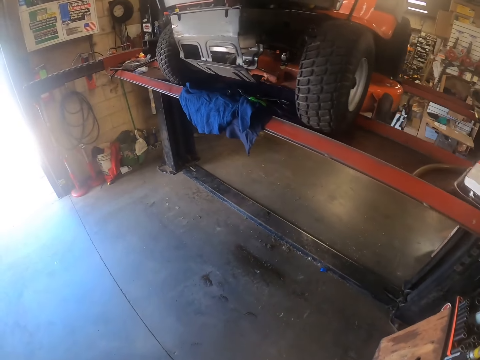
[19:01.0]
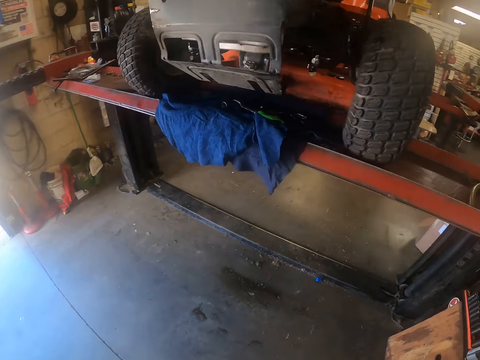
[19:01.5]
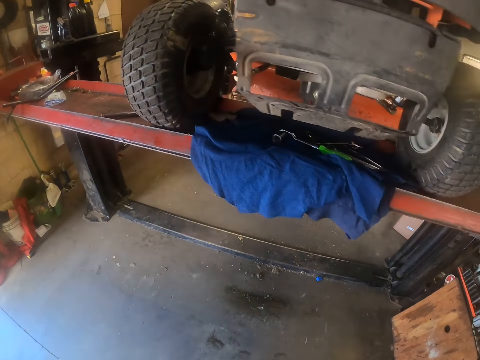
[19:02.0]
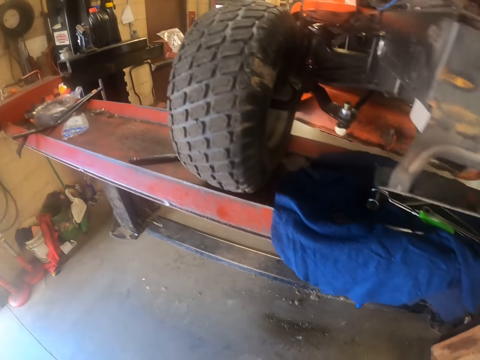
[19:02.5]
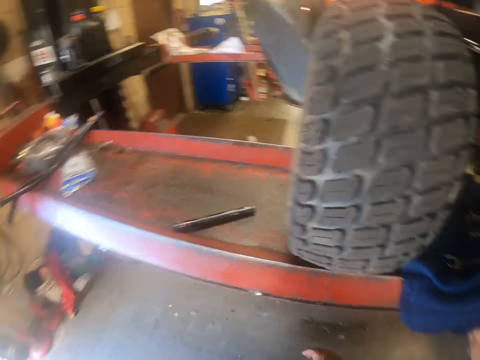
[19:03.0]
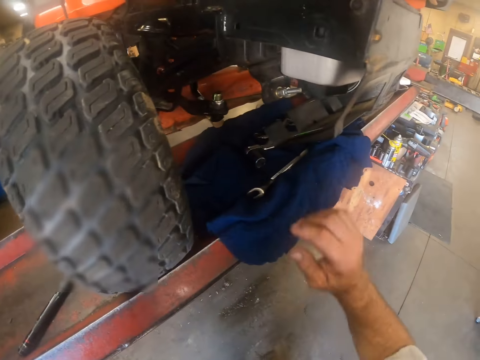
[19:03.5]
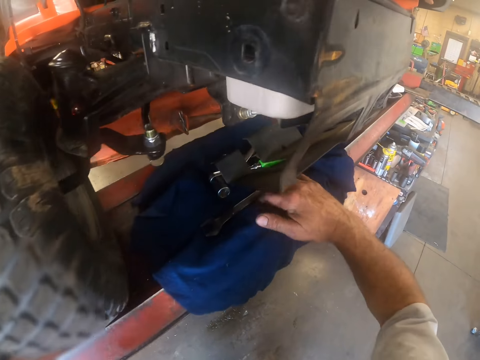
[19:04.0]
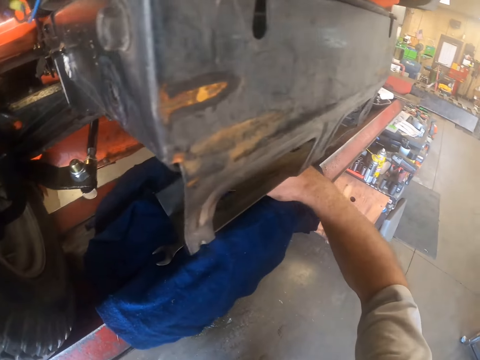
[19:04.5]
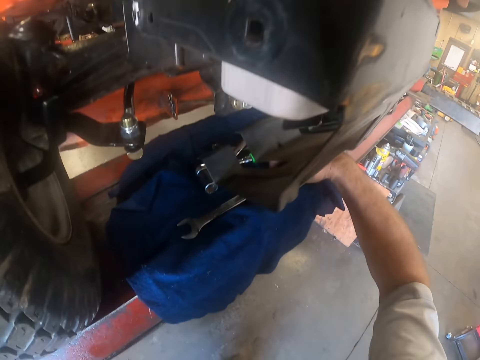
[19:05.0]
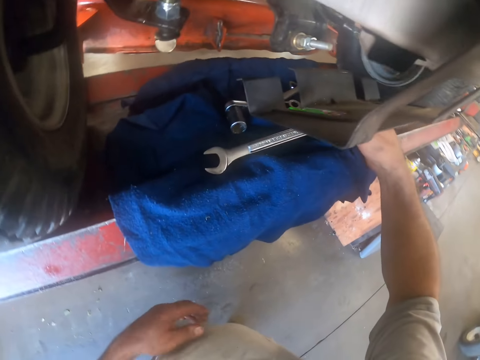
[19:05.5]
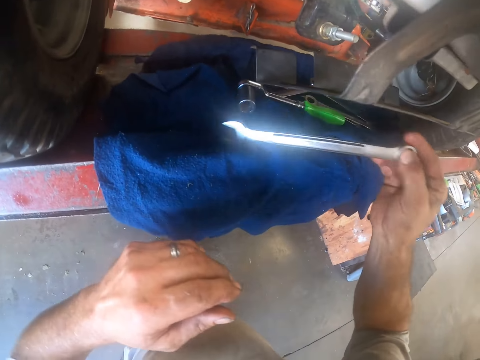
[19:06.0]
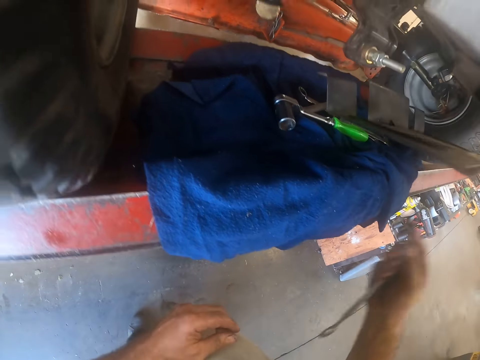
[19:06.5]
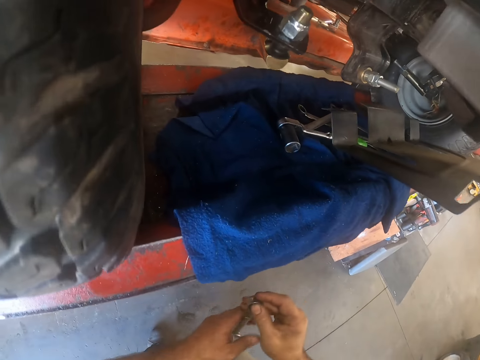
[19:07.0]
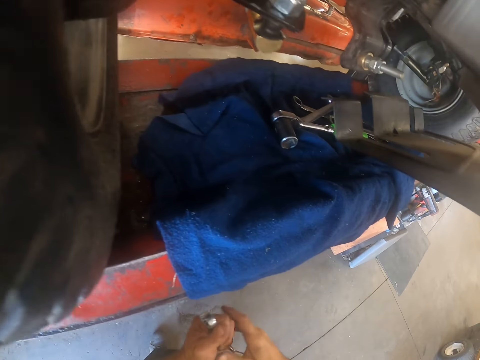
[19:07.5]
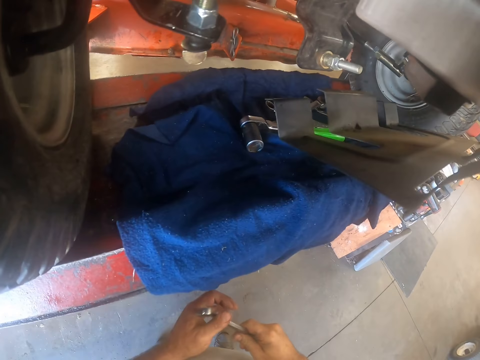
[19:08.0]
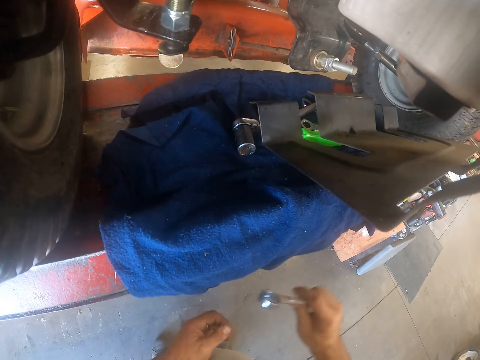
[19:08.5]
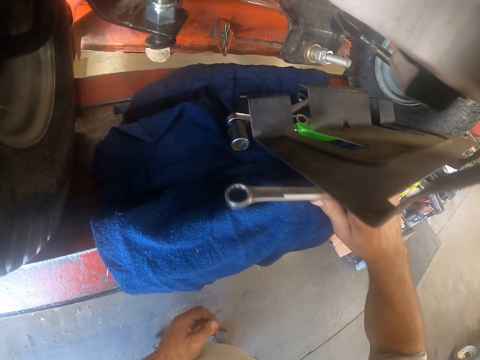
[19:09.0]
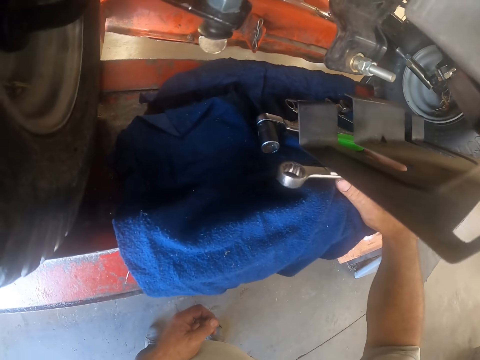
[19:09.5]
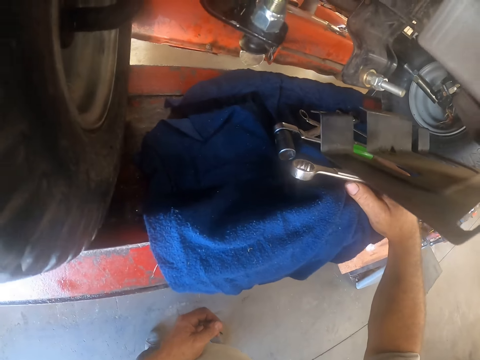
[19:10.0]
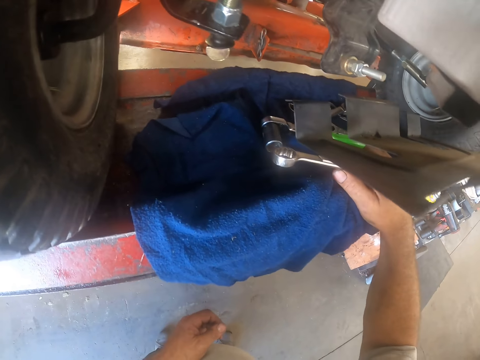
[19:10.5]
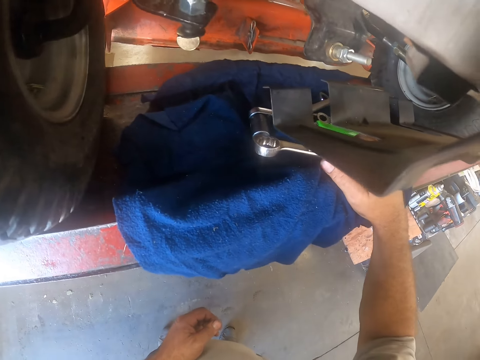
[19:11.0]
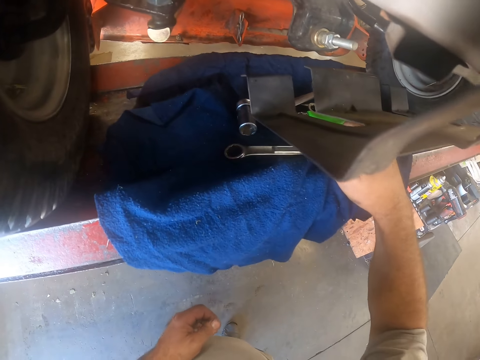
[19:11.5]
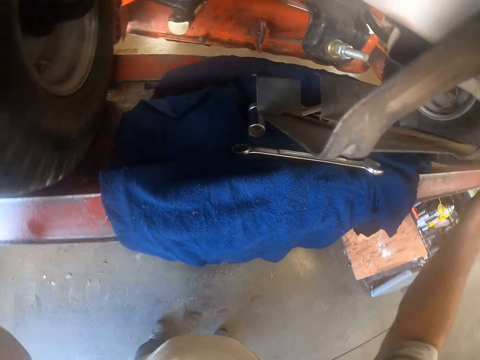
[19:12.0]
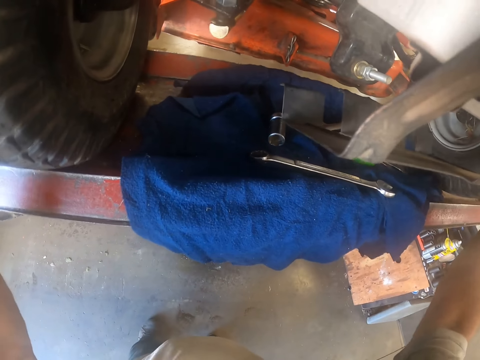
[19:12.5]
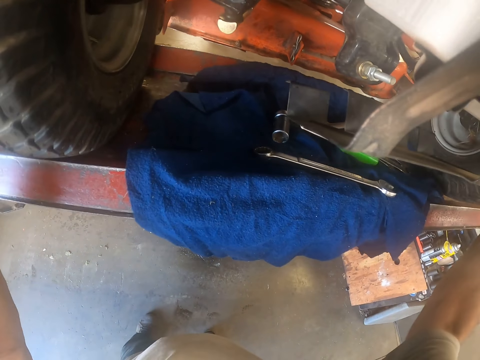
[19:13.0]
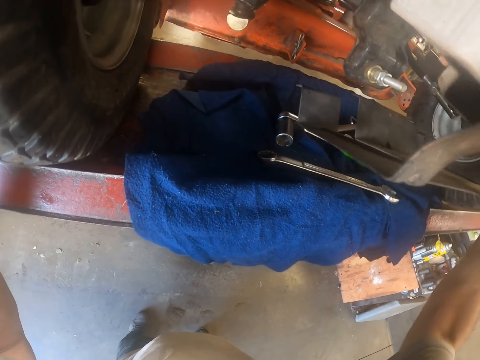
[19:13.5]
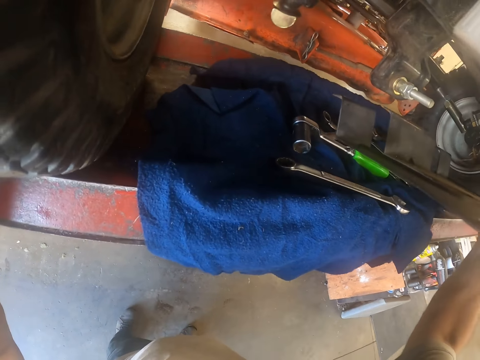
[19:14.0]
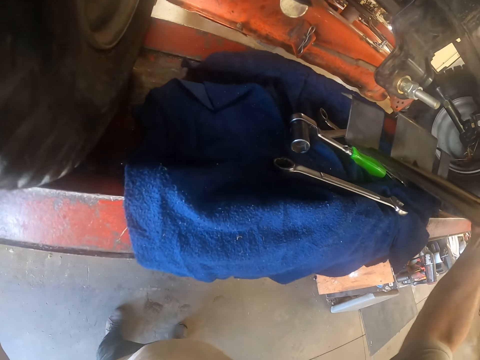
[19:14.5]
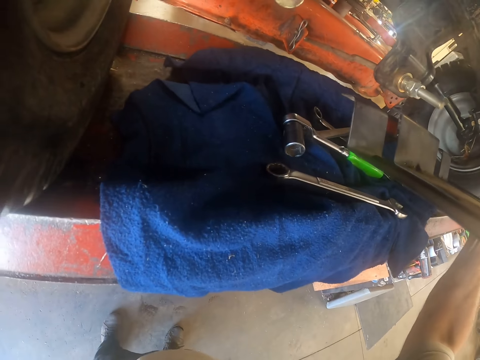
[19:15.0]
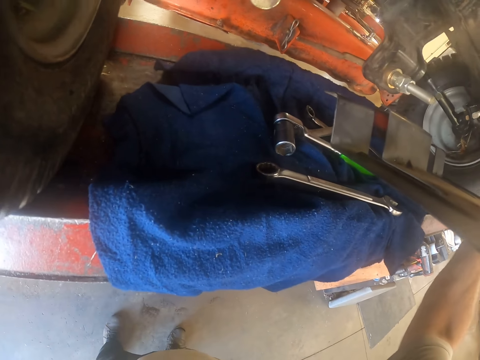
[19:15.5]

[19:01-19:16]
The camera wearer walks forward. He picks another spanner from the stand with his right hand. He passes the other spanner to his left hand. He passes the other spanner to his right hand. He holds the spanner with his right hand. He drops the other spanner on the stand. He places his right hand on the piece of cloth. He looks under the lawn mower. He places the spanner on the piece of cloth. He holds the rear tires. He moves the lawn mower on the stand with his hands. He shakes the rear tires.

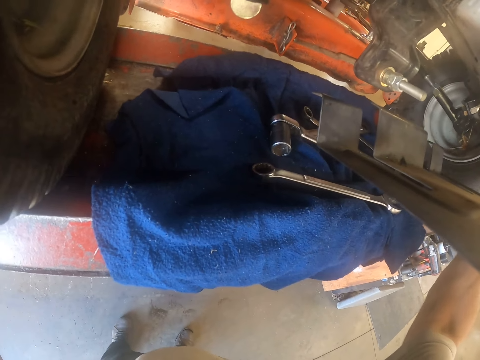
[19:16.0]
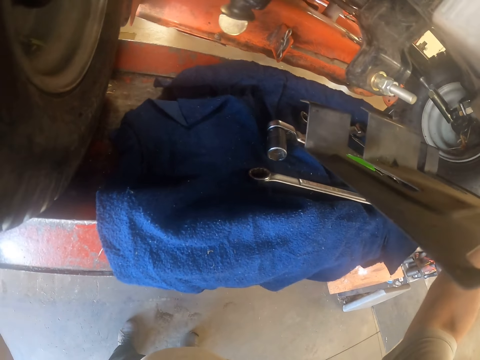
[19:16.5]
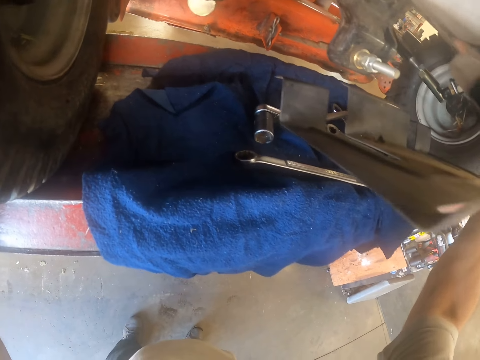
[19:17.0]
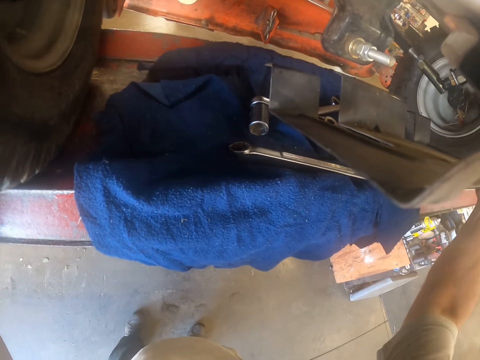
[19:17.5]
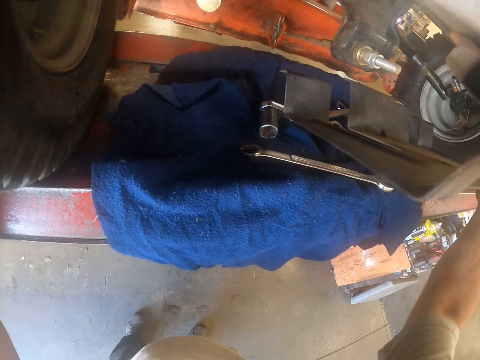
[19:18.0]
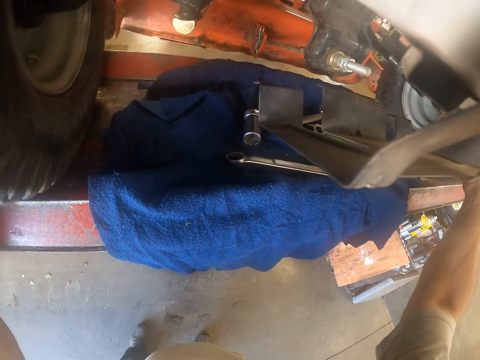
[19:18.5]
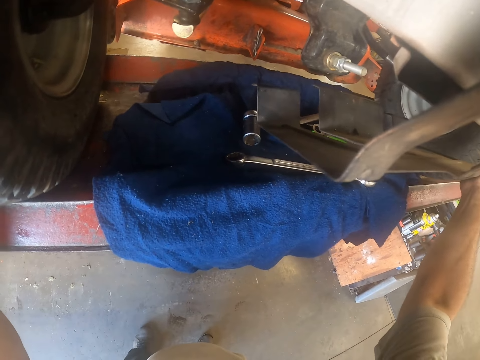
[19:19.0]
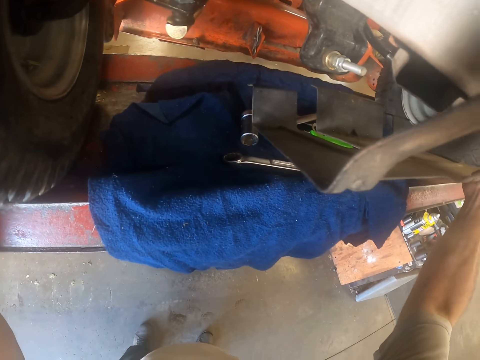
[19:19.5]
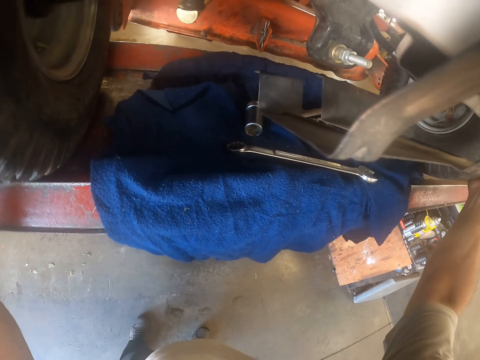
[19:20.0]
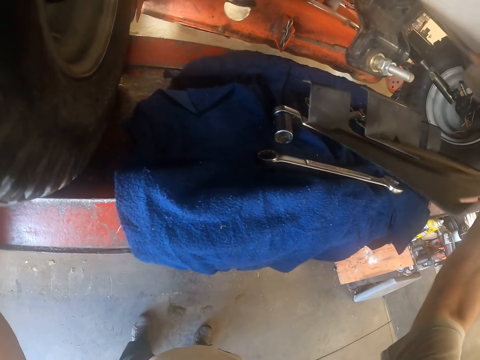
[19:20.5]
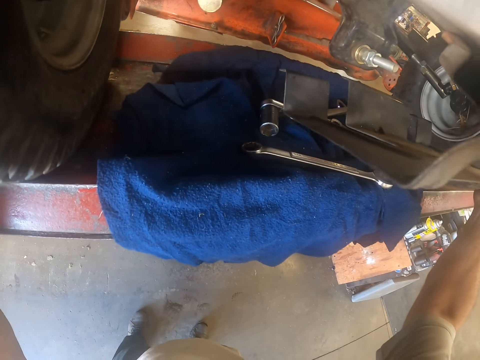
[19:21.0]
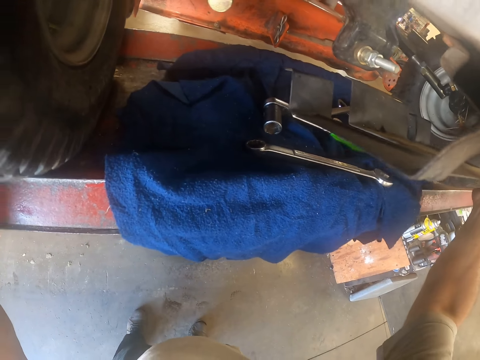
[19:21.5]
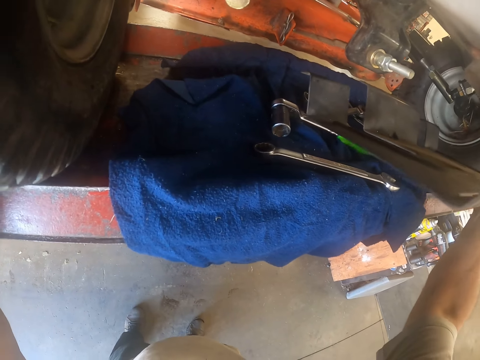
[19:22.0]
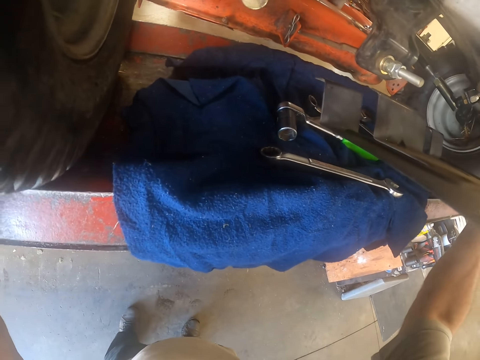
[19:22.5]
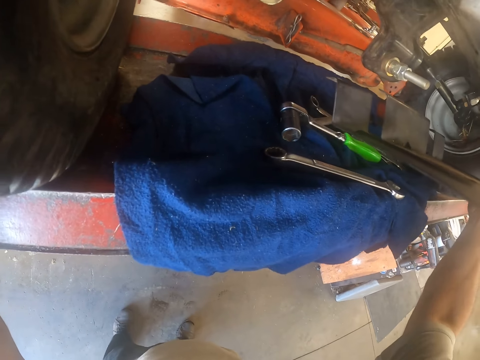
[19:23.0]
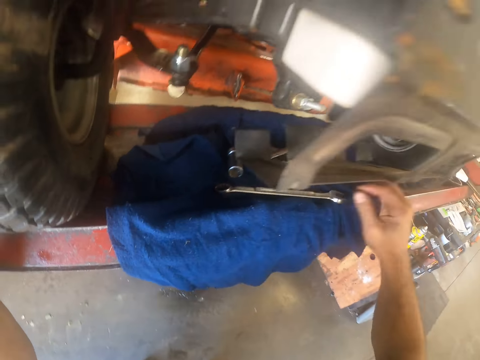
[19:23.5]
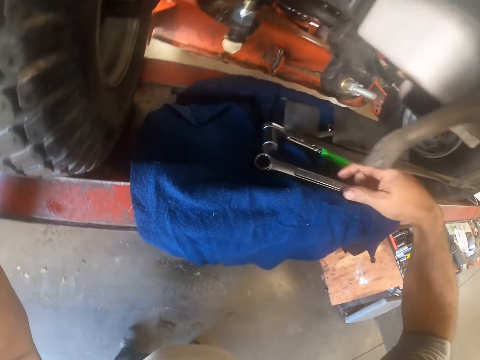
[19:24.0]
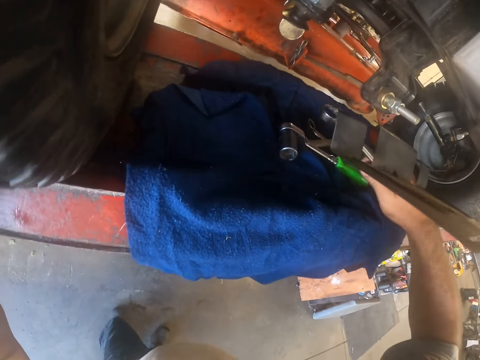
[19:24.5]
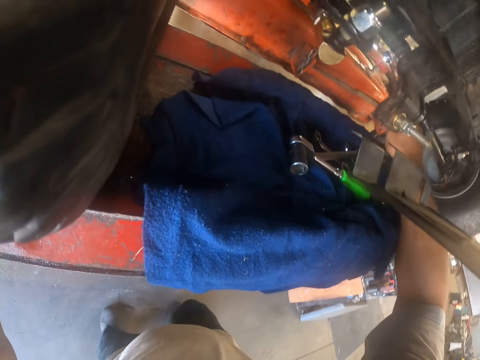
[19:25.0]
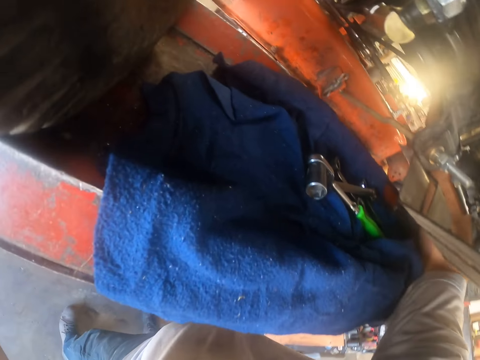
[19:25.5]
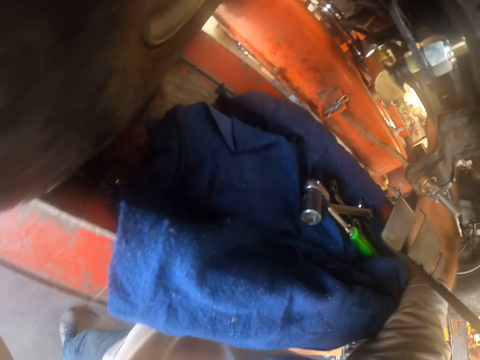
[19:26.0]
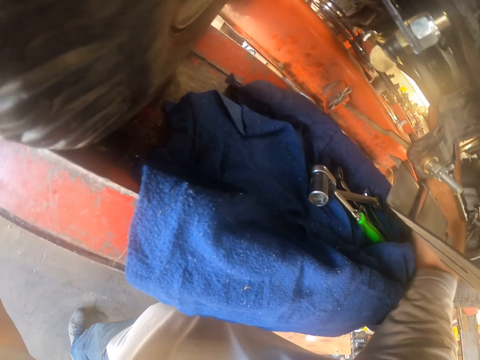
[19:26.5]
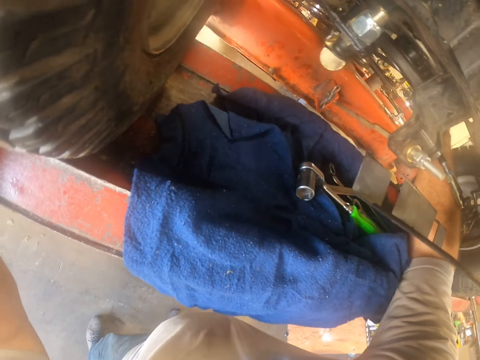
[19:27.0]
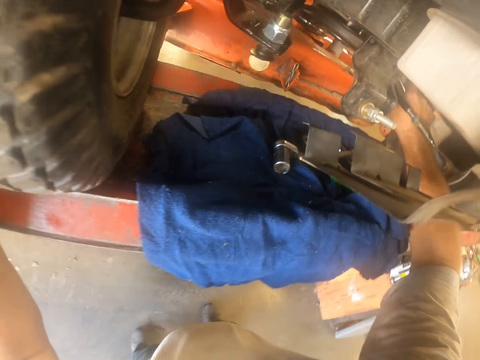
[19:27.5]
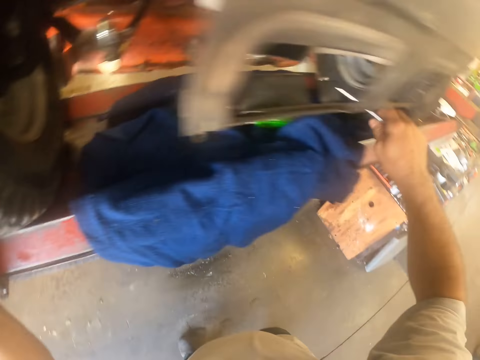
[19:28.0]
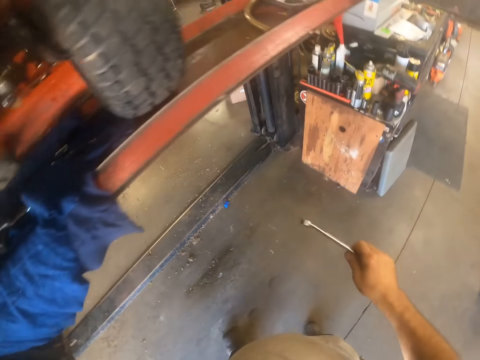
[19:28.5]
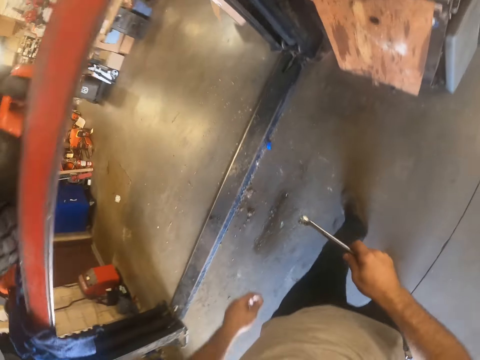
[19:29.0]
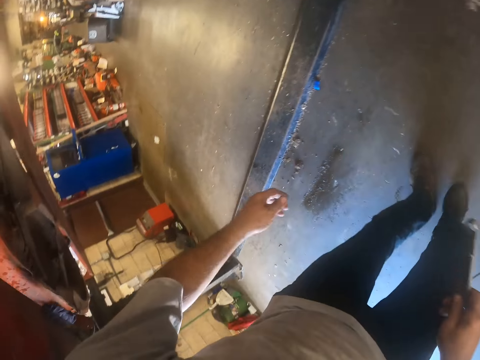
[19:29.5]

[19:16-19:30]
The camera wearer looks under the lawn mower. He shakes the rear tires. He picks the other spanner from the stand with his right hand. He loosens a screw on the lawn mower with the other spanner. He places the spanner on something. He removes the spanner from something. He turns to the right.
